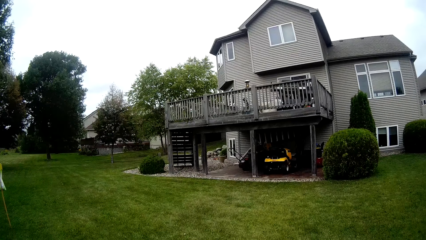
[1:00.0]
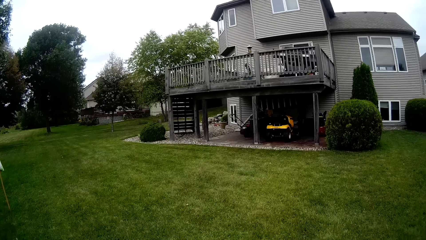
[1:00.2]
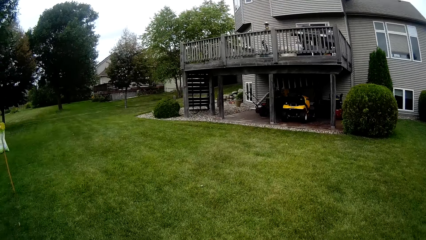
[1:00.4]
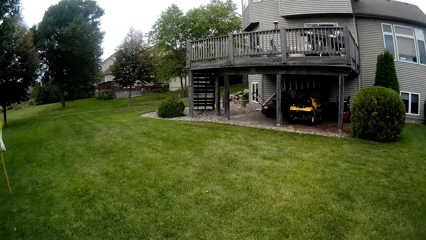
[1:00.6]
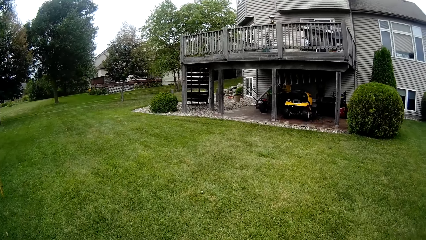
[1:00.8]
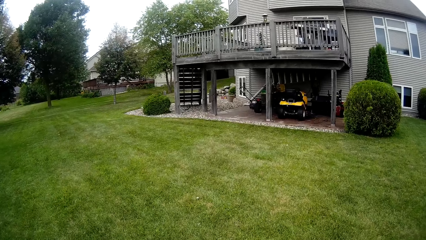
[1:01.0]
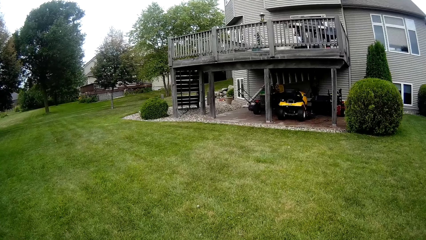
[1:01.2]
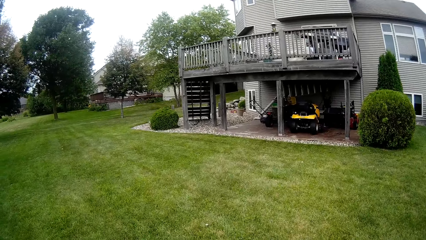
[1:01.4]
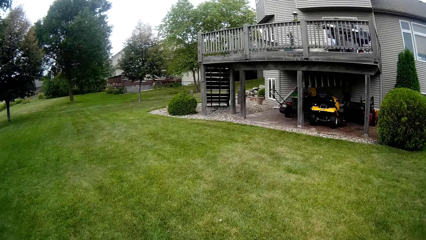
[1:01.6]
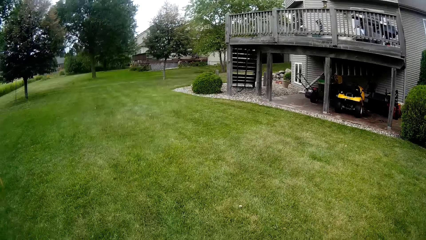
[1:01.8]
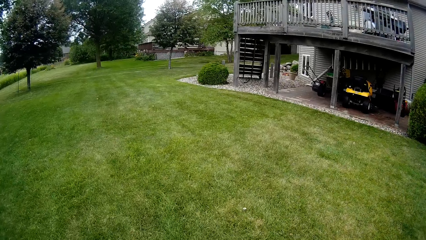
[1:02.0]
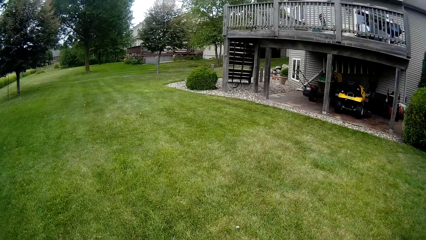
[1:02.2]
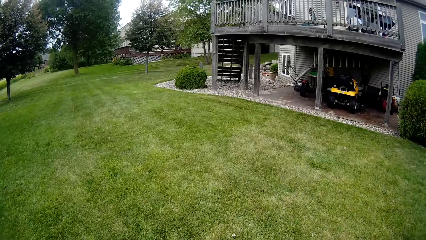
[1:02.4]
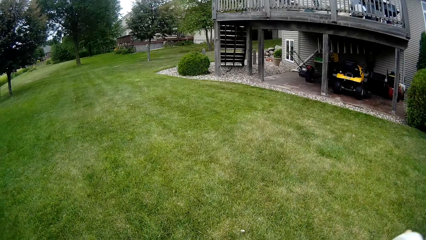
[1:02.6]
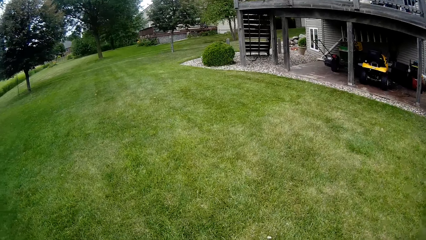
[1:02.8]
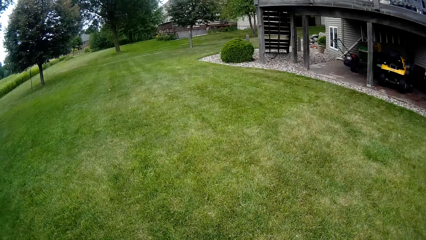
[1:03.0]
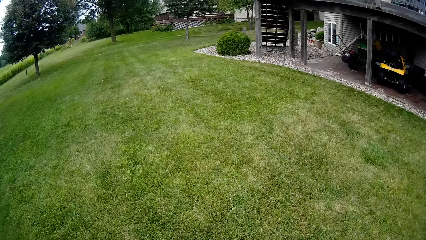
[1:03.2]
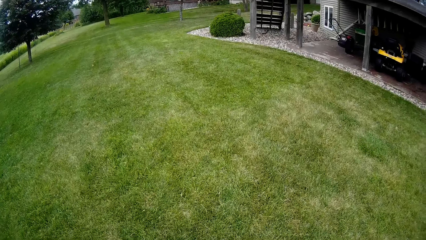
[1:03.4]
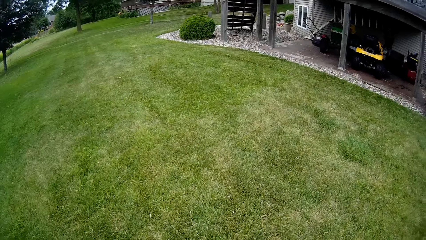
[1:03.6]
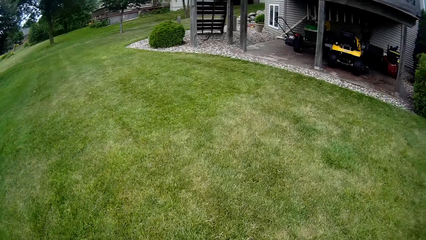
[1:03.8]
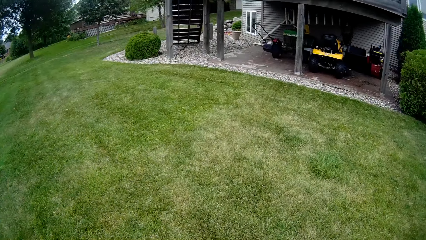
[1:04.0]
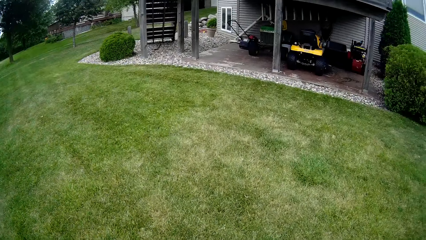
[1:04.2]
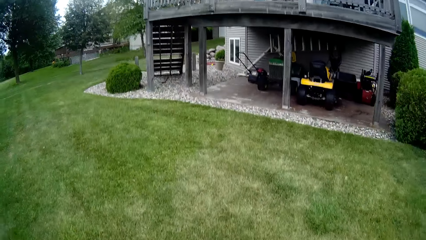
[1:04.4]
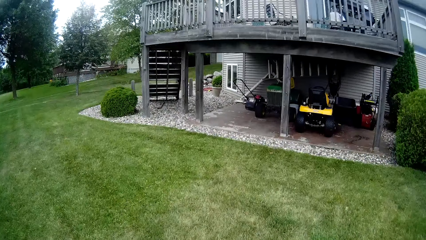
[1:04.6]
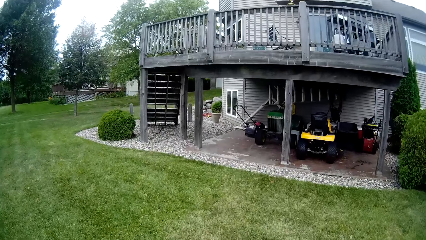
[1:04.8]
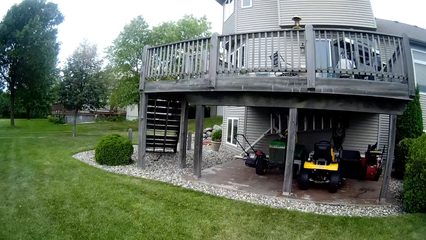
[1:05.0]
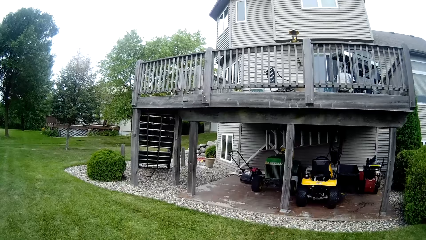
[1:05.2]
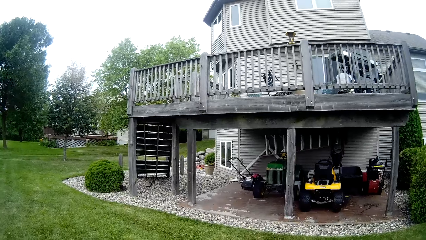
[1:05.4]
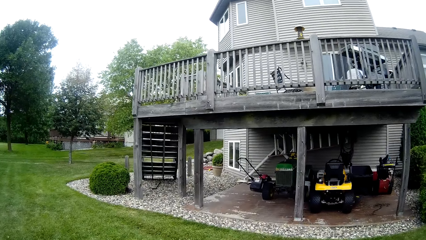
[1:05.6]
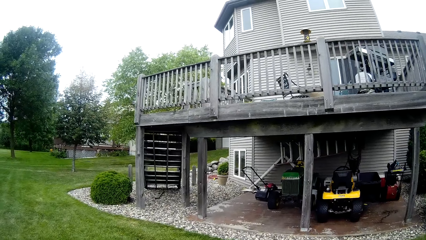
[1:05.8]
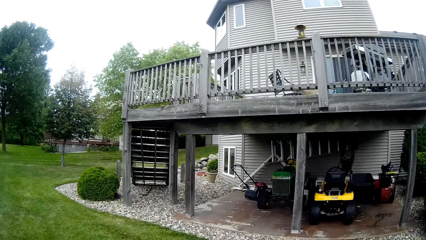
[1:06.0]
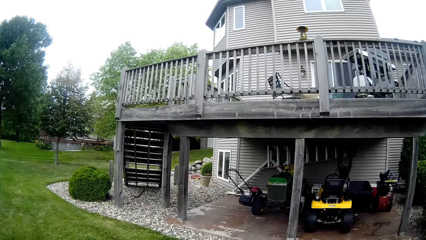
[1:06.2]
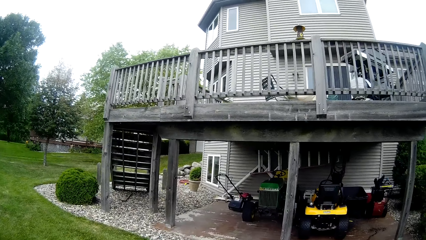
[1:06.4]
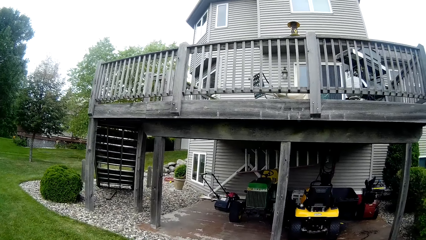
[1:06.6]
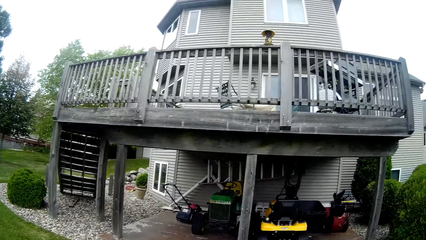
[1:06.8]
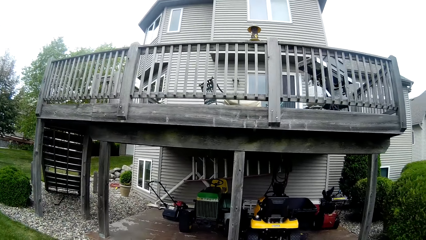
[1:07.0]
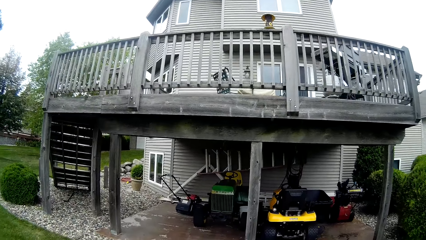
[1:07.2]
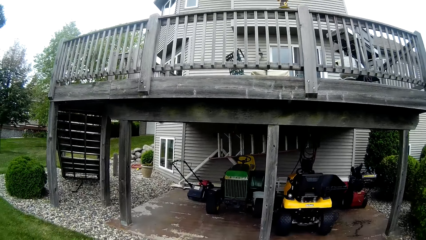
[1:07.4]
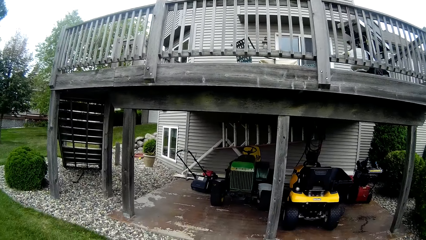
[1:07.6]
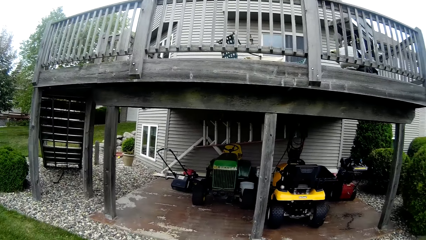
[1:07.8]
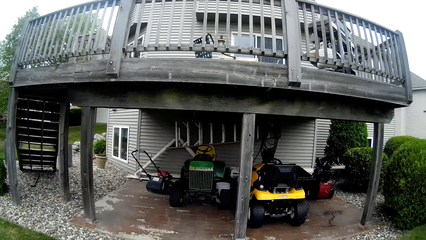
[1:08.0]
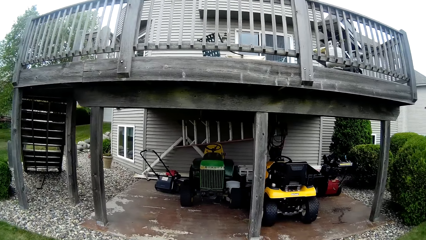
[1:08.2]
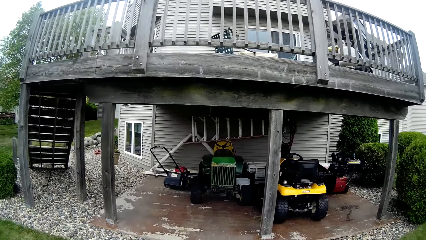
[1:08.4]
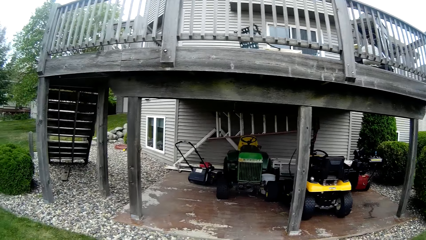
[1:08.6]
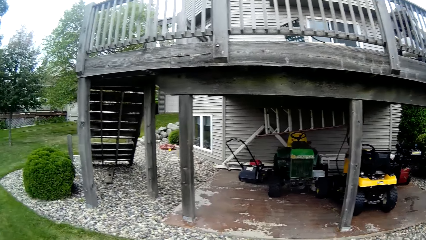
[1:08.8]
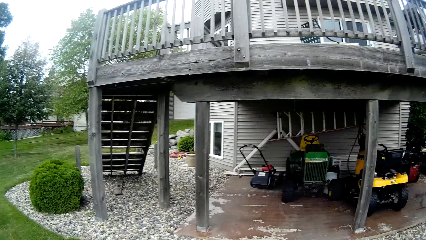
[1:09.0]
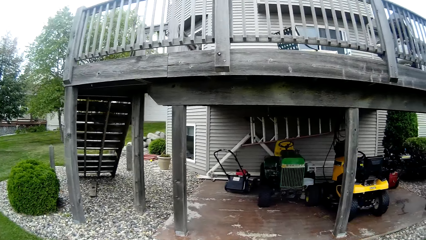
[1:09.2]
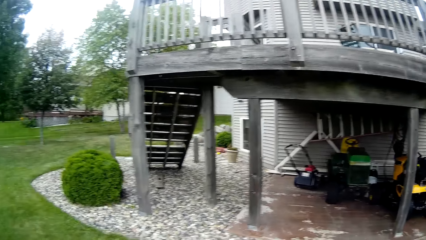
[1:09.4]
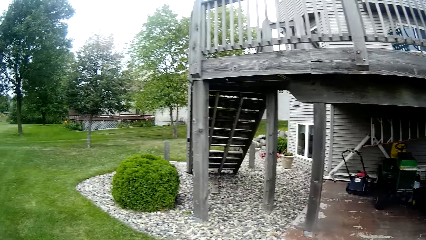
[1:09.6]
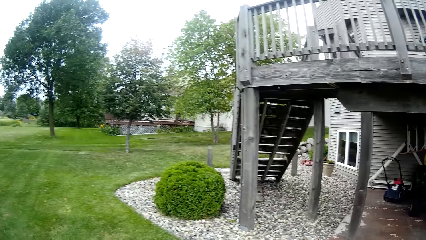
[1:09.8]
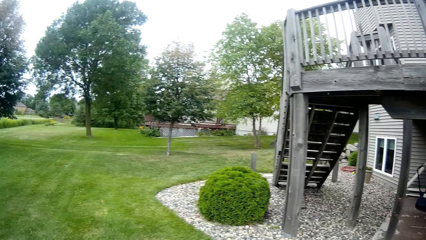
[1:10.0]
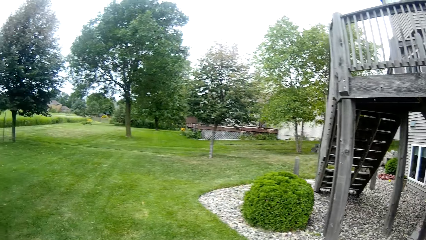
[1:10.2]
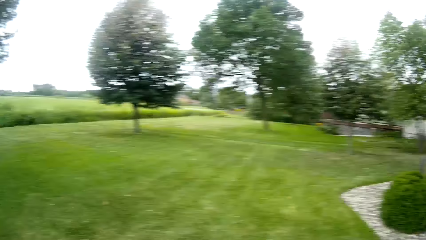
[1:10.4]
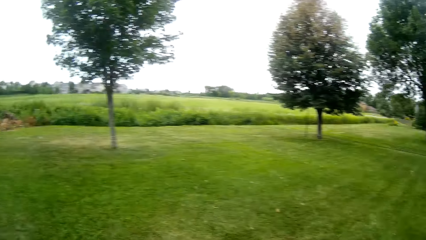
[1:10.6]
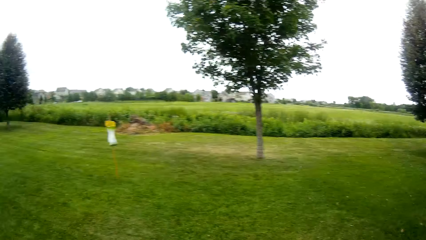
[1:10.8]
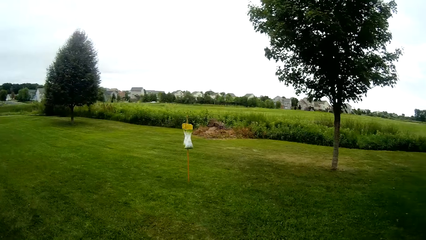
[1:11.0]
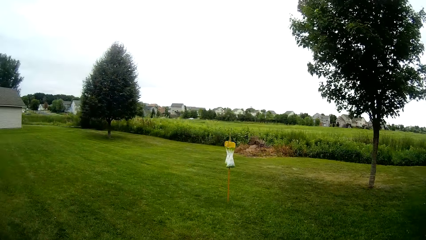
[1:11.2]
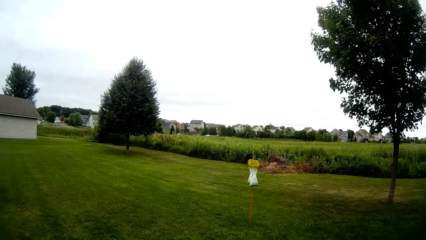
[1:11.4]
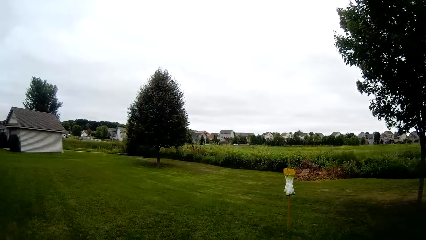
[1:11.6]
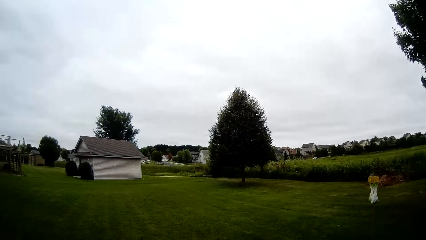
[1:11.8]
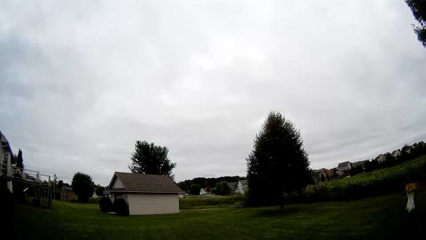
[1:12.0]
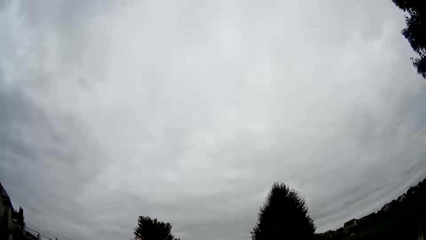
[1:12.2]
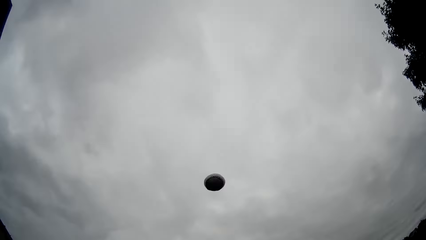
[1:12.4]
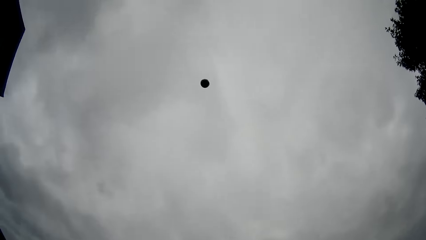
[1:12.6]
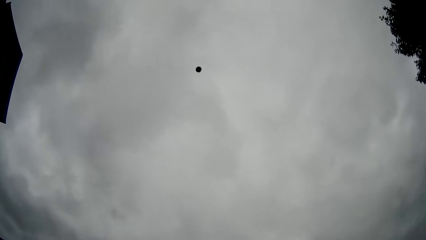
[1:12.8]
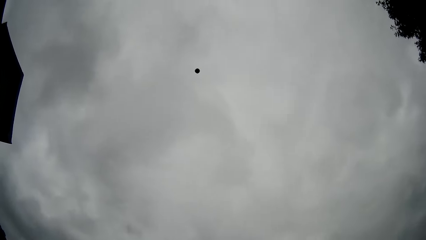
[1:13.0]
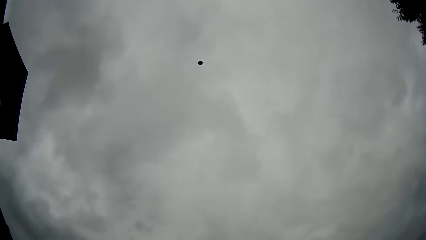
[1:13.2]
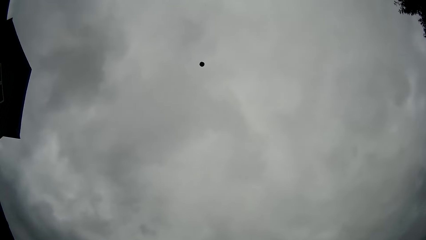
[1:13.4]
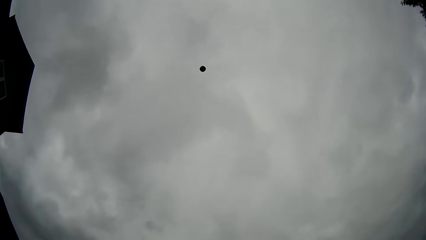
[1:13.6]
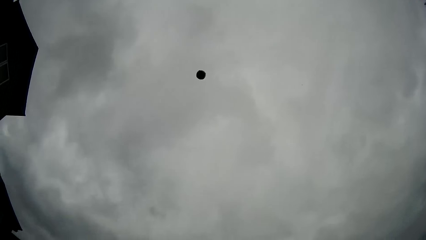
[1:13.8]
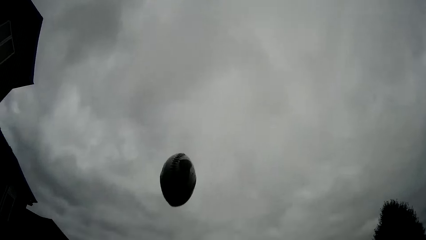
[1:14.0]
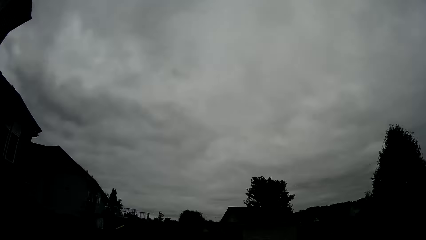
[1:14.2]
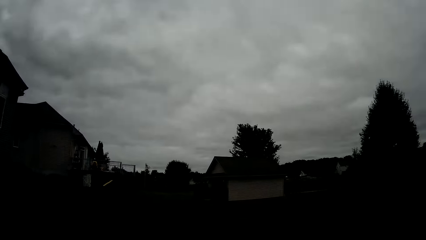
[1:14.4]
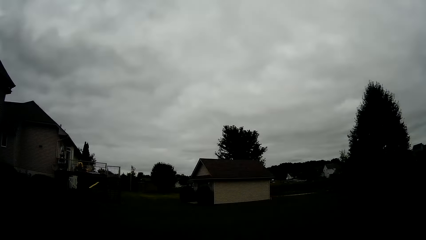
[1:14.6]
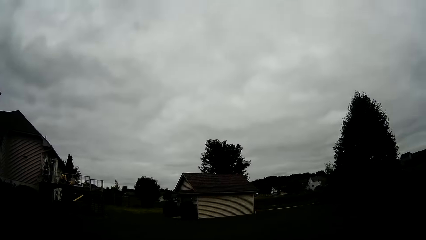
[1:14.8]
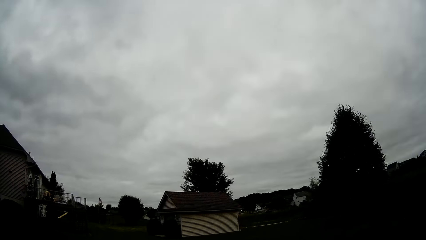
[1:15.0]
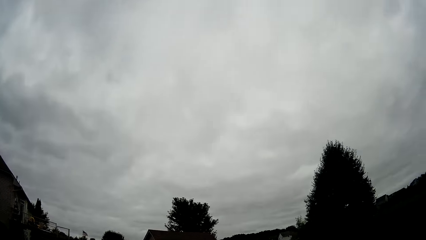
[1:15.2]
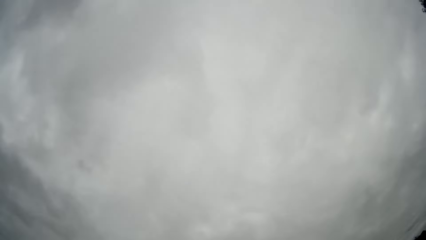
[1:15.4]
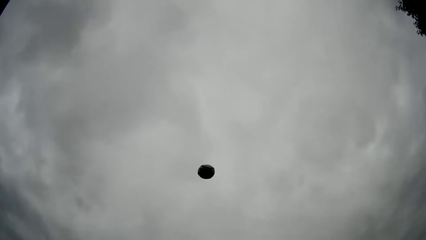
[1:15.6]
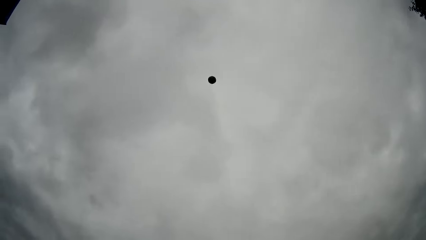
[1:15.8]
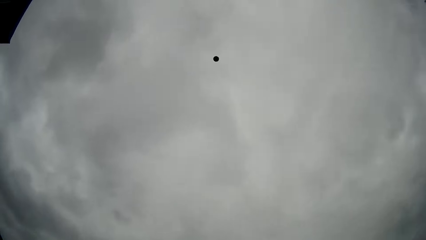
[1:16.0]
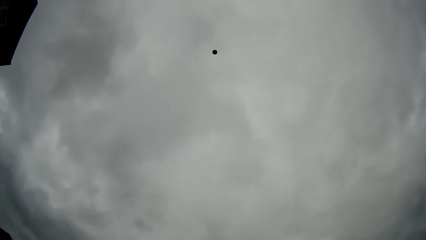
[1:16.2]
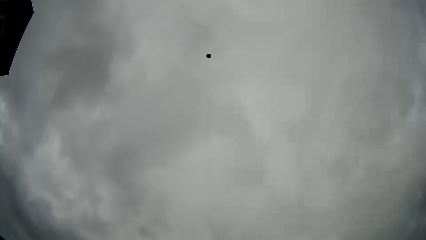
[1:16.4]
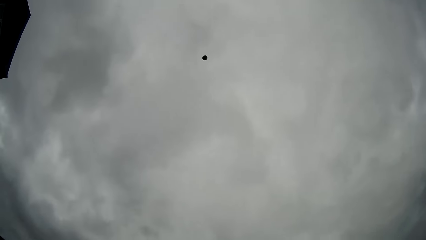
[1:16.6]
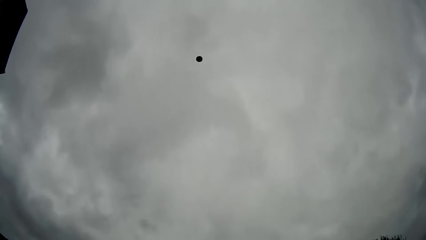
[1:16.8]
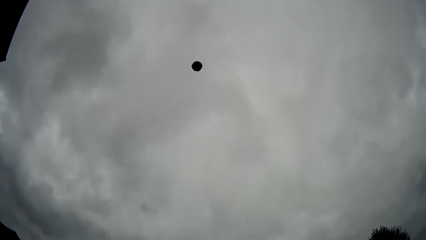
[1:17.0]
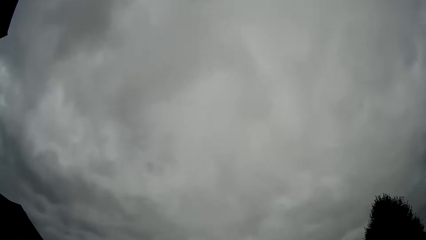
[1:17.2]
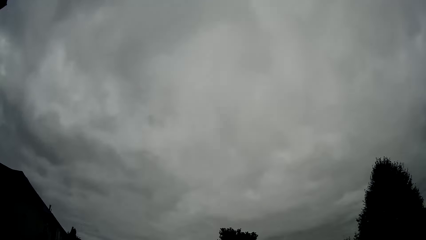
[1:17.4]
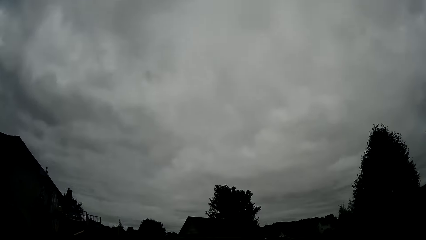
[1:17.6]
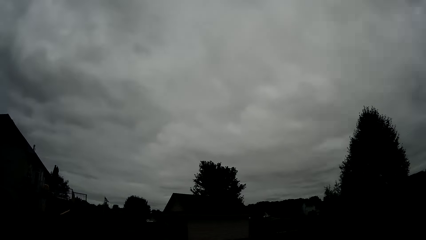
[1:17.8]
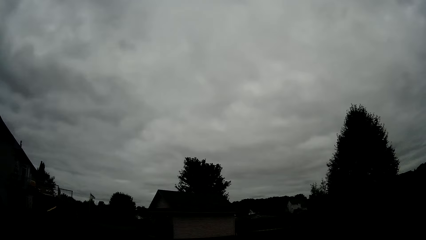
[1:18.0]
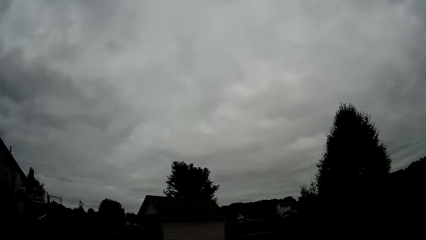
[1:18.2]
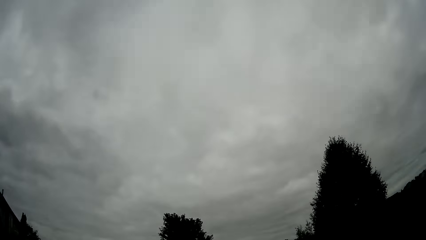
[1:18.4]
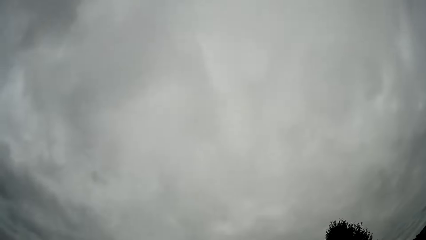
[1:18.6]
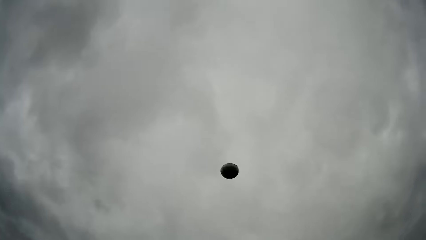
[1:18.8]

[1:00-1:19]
The camera wearer throws the baseball onto his left hand with his right hand. He looks around. He throws the baseball onto his left hand with his right hand again. He throws the baseball into the air and catches the baseball. He throws the baseball into the air and catches the baseball.
